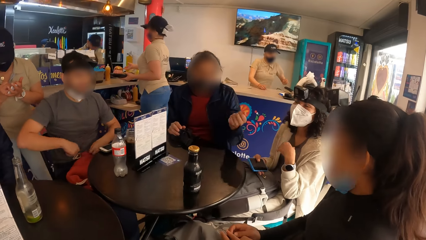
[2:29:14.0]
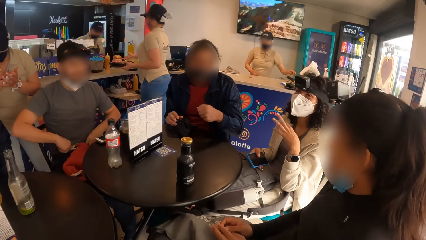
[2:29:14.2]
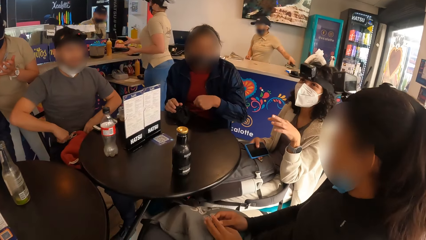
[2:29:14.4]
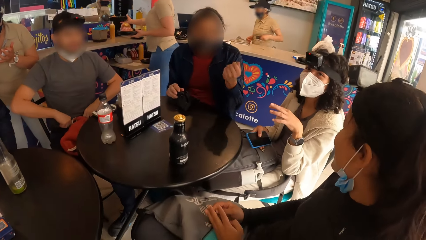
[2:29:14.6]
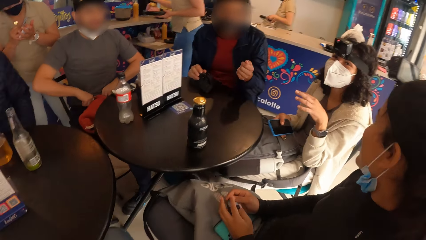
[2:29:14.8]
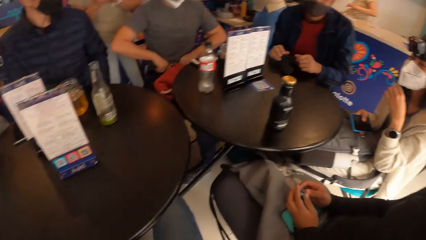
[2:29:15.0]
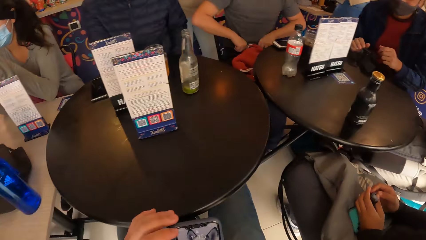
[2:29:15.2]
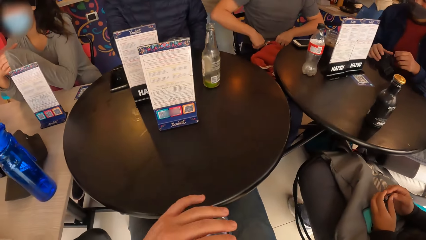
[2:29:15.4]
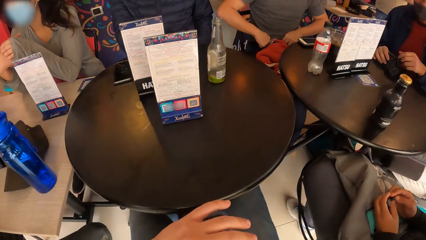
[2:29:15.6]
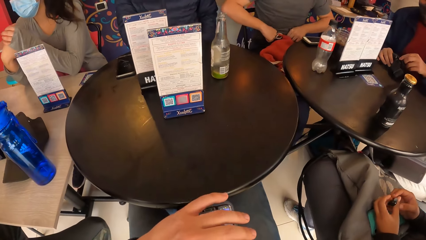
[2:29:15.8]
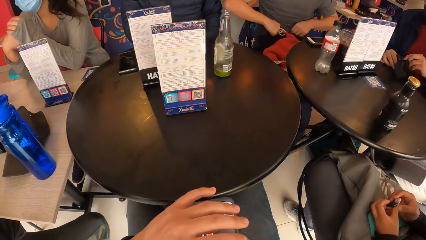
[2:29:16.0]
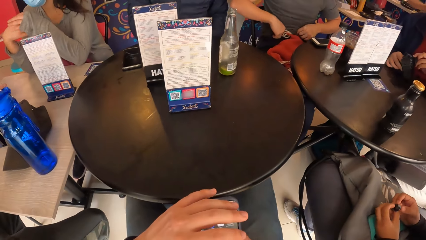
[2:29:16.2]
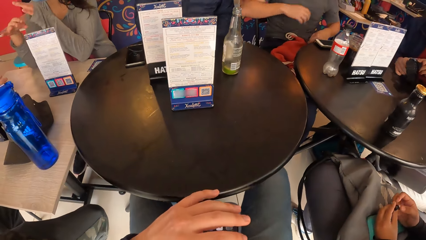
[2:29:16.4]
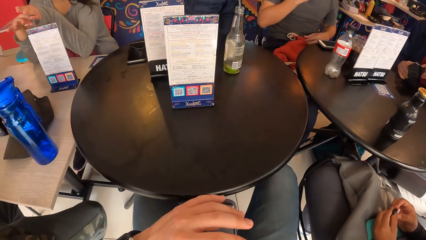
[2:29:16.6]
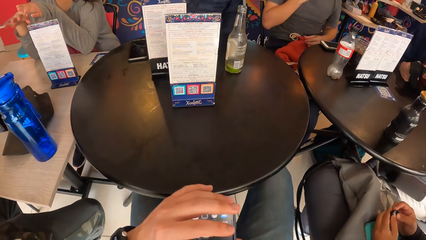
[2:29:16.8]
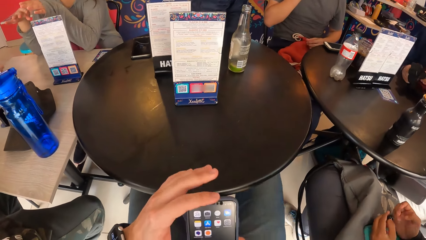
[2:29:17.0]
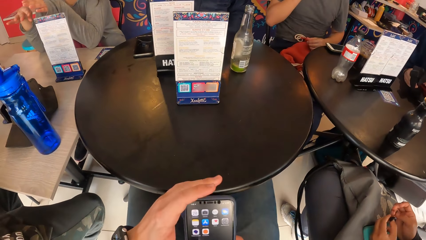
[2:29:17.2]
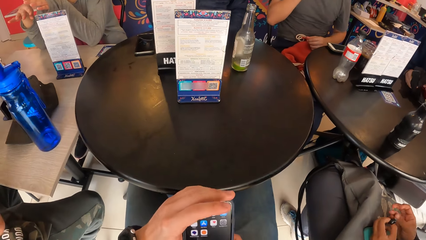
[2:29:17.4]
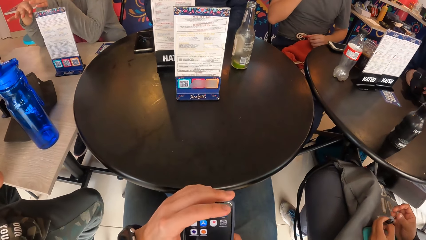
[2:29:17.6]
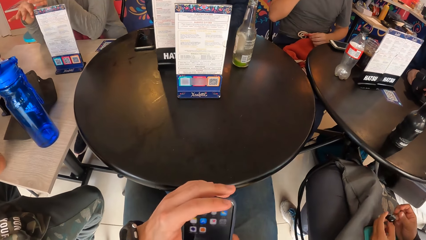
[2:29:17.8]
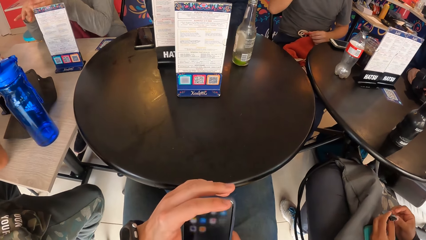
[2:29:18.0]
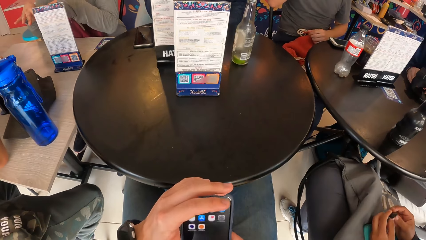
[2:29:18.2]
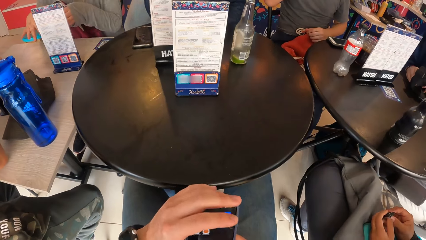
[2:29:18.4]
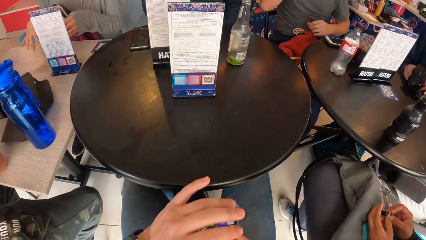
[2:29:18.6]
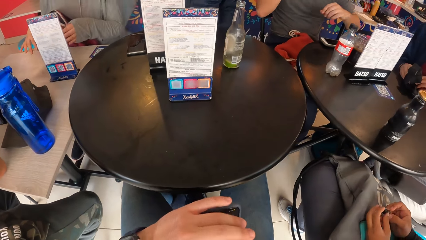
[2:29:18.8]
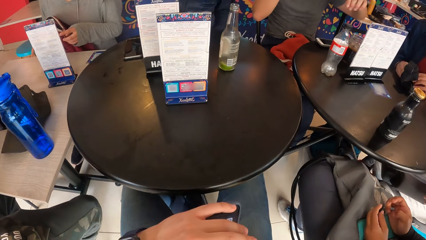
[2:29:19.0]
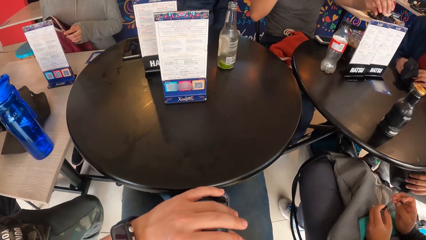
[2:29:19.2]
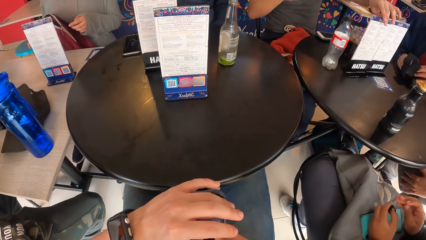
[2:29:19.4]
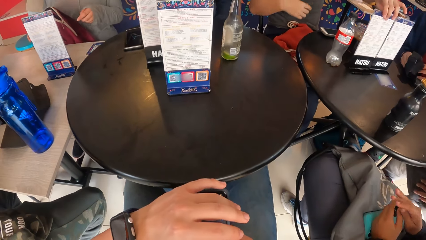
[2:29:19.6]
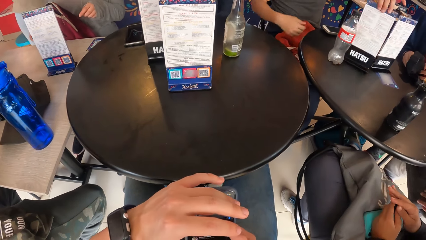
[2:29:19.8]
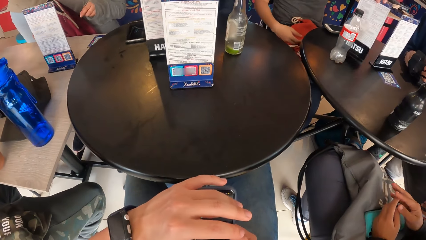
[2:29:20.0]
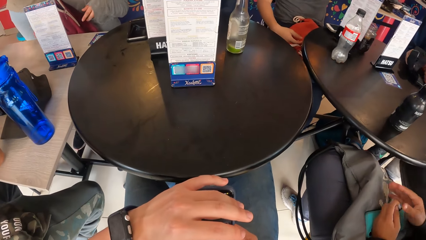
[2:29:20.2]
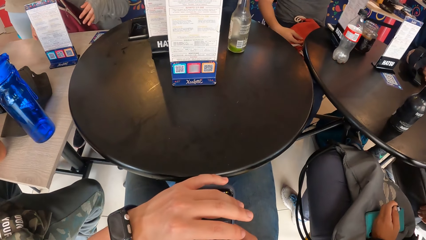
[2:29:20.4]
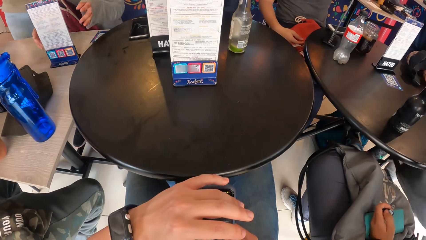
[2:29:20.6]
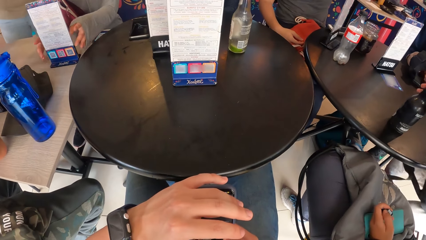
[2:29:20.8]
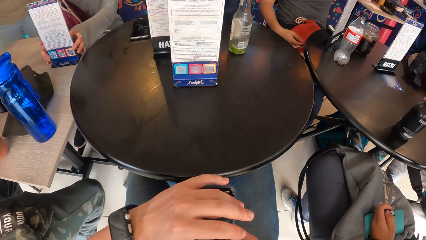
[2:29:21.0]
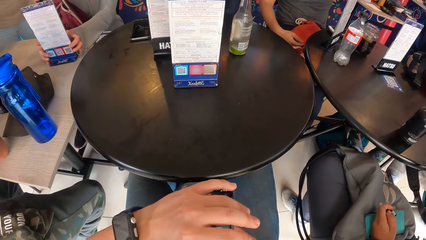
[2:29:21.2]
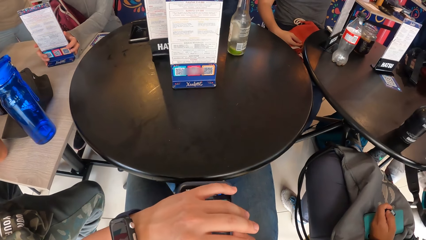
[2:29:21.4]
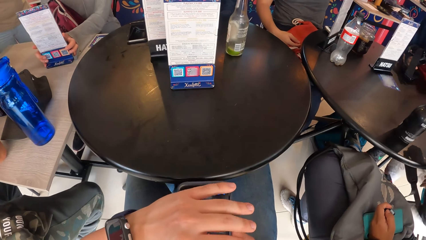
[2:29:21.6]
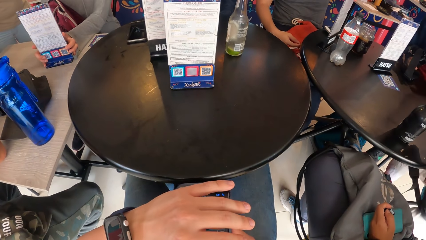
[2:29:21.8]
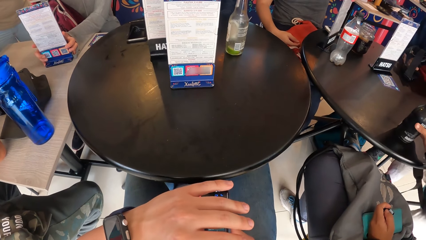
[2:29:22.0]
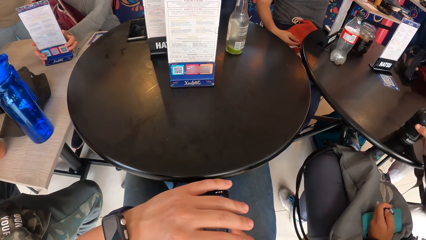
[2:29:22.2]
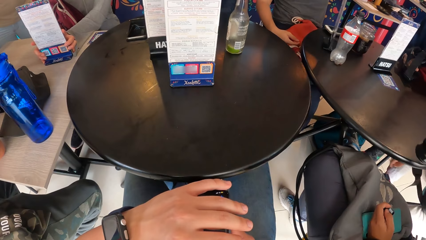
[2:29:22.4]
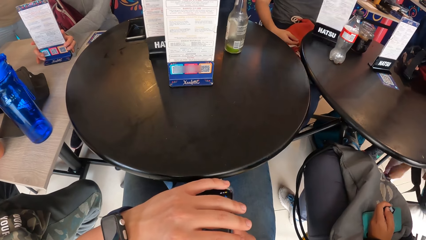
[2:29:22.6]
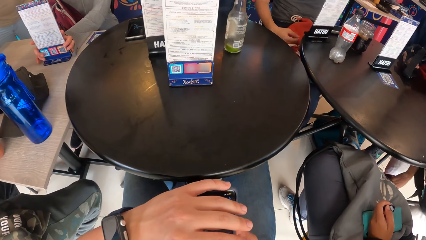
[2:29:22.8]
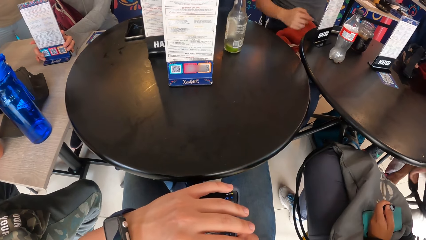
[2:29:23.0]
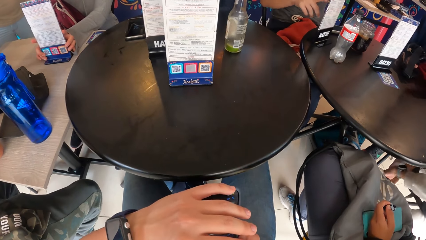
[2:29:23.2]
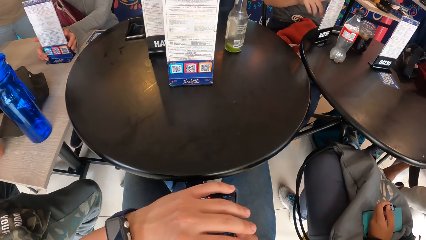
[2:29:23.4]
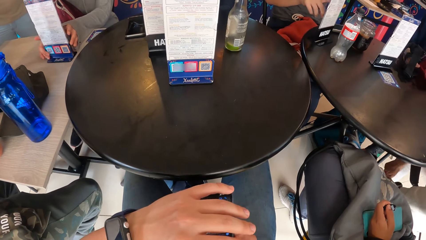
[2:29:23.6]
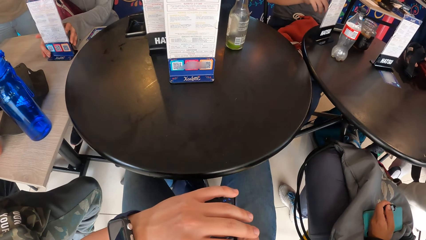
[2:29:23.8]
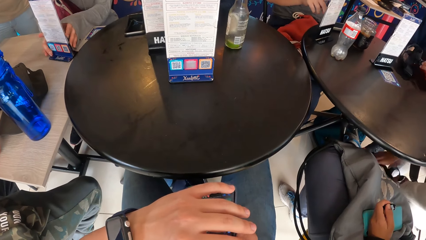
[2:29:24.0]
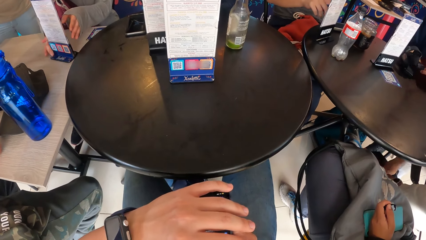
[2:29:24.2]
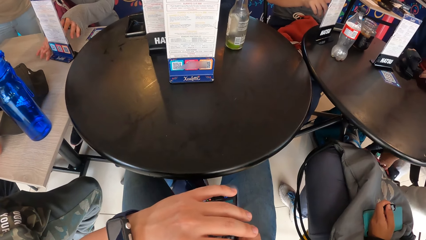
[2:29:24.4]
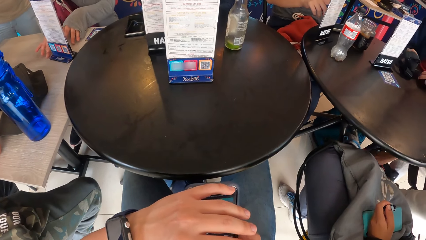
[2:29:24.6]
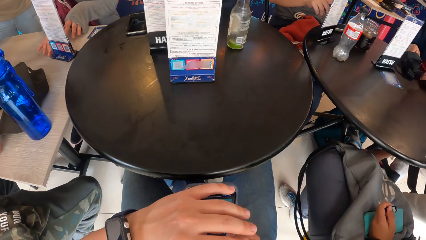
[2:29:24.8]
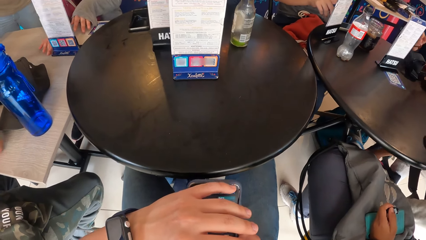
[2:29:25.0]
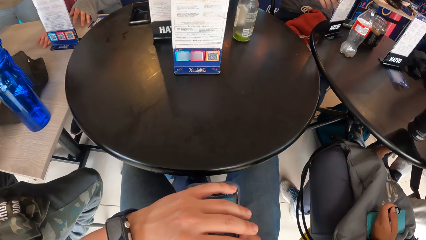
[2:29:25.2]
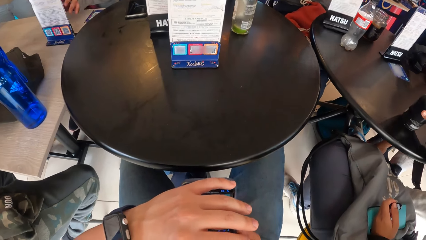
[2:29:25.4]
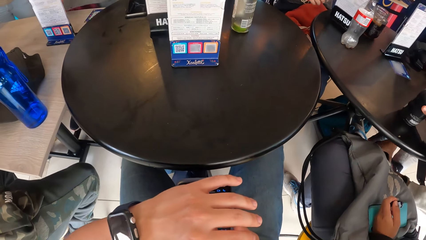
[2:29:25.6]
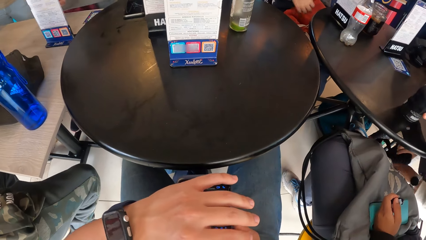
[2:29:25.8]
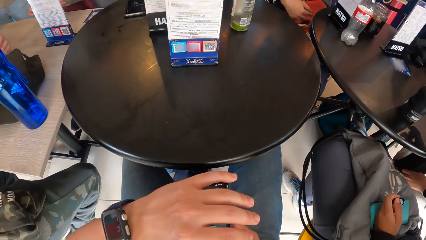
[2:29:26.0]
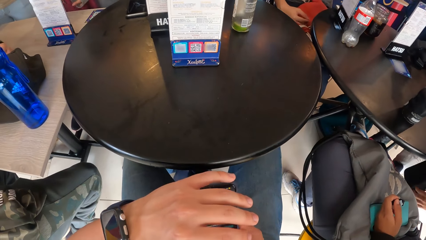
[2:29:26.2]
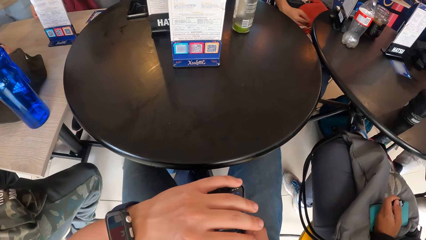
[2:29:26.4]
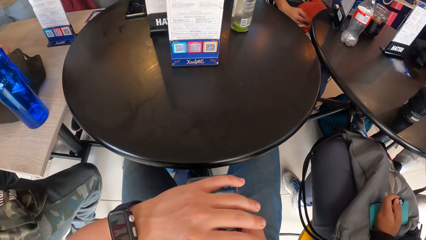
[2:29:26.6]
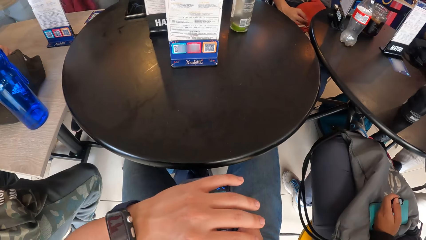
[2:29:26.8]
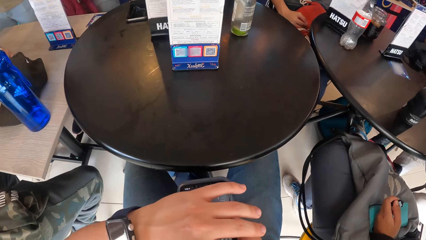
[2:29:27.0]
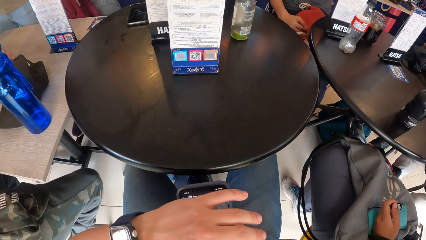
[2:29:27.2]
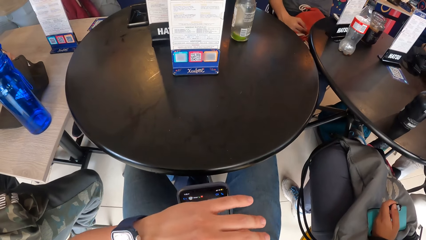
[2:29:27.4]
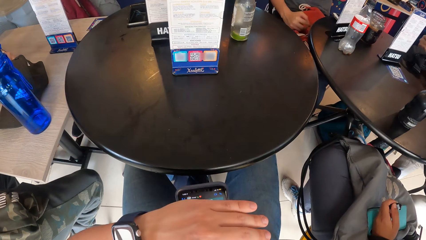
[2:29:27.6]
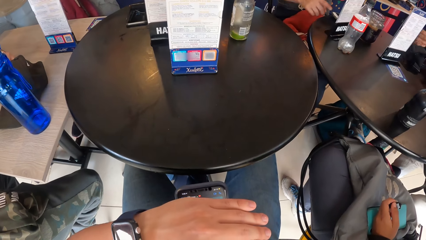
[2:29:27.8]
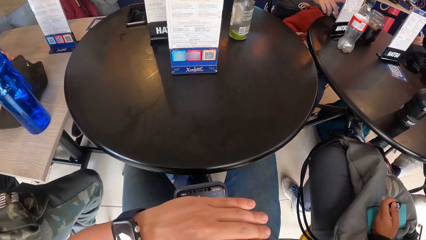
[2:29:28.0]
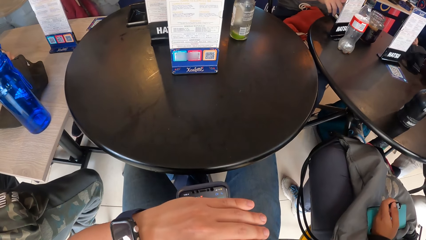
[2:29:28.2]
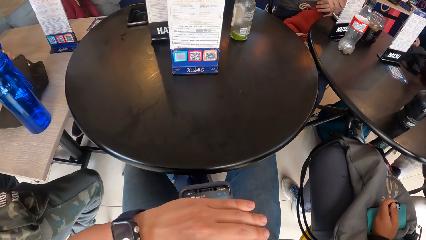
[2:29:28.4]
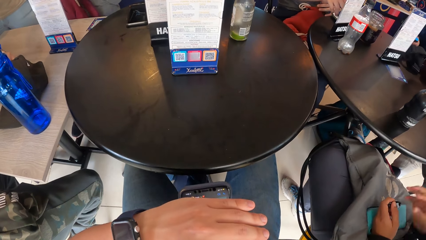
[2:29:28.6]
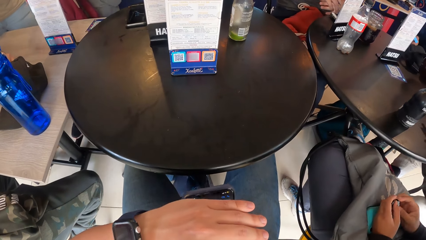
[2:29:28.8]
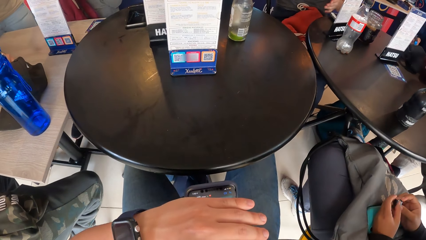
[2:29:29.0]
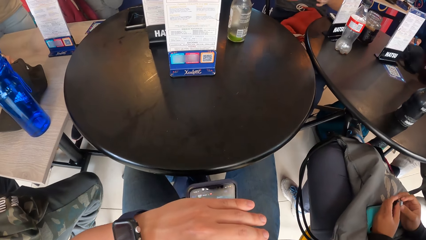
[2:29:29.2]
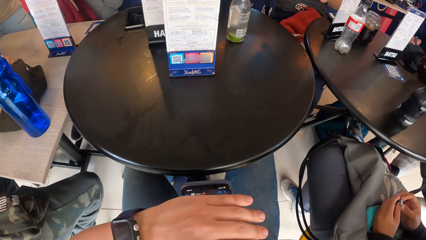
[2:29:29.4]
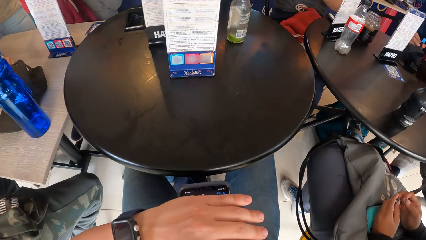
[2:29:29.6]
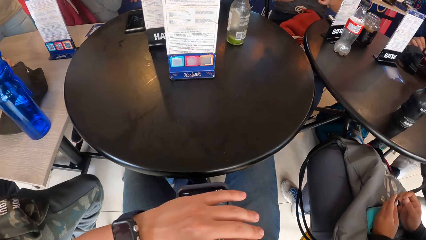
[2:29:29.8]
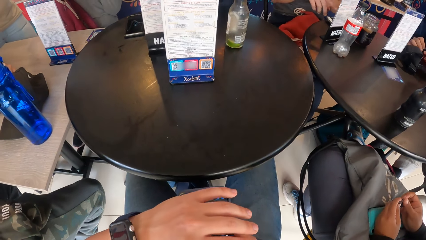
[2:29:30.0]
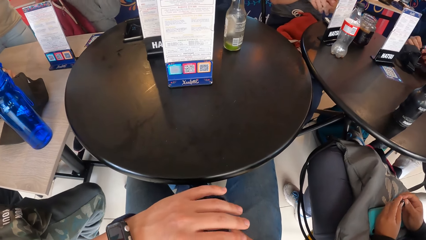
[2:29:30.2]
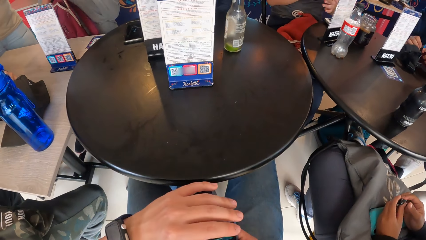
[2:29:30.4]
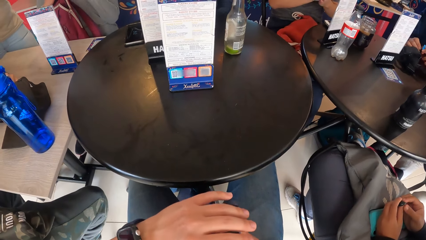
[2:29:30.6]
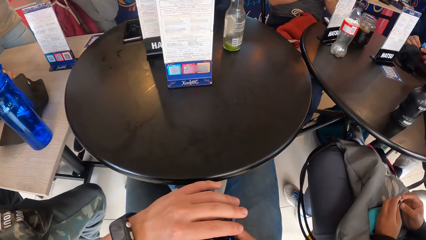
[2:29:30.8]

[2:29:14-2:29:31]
The camera wearer operates a phone with both hands.
